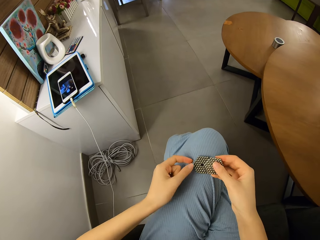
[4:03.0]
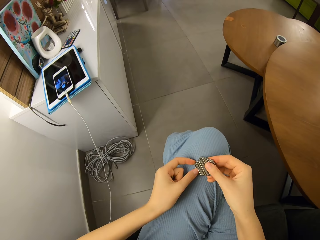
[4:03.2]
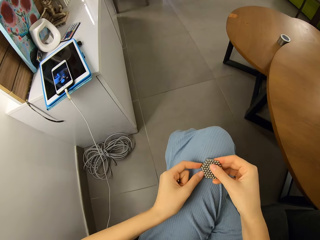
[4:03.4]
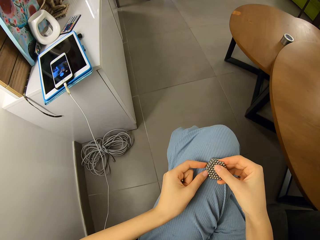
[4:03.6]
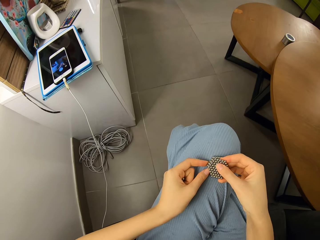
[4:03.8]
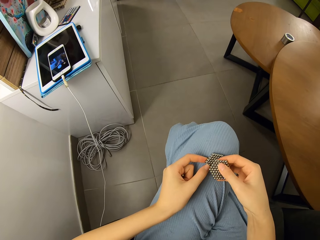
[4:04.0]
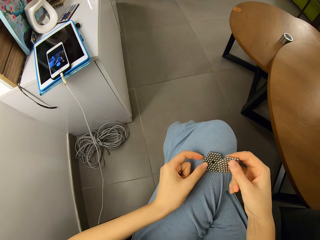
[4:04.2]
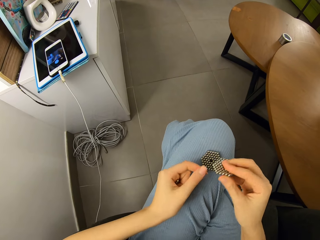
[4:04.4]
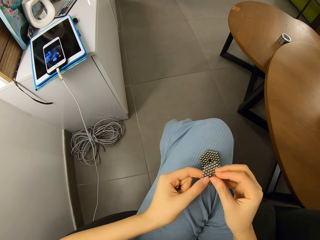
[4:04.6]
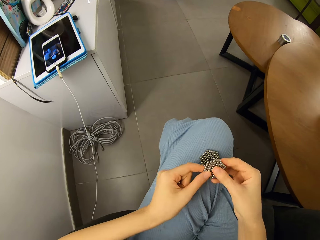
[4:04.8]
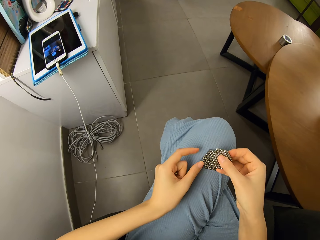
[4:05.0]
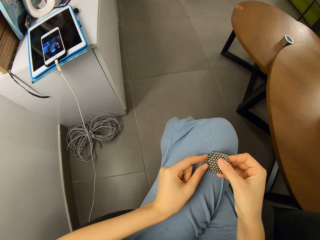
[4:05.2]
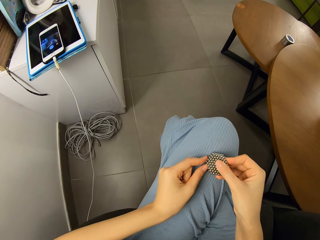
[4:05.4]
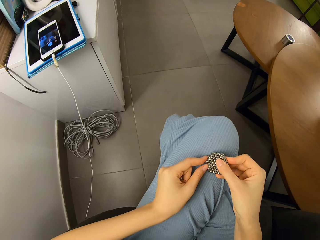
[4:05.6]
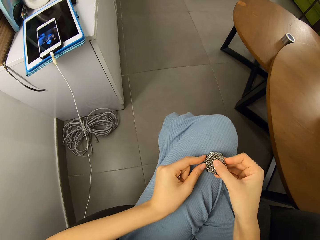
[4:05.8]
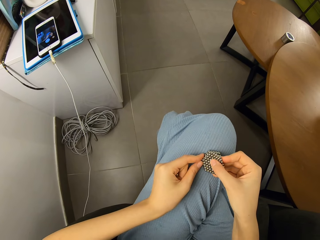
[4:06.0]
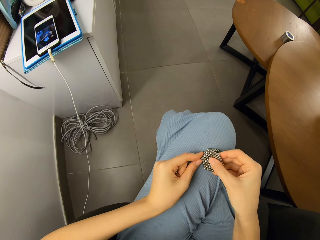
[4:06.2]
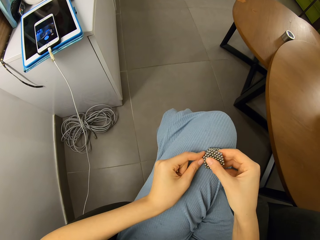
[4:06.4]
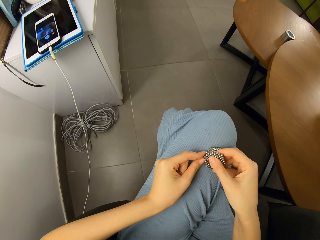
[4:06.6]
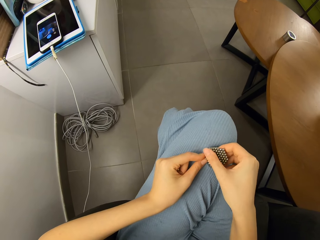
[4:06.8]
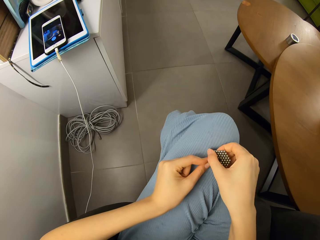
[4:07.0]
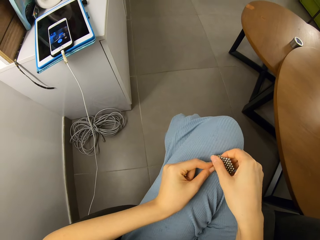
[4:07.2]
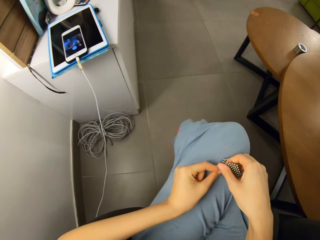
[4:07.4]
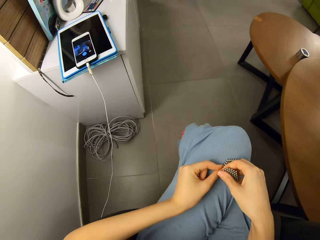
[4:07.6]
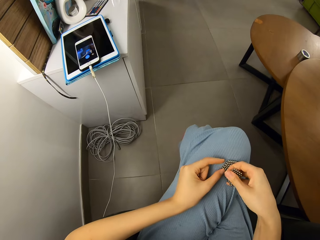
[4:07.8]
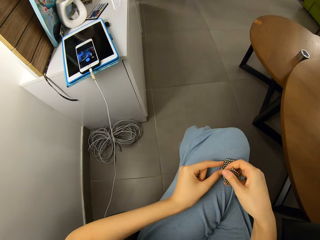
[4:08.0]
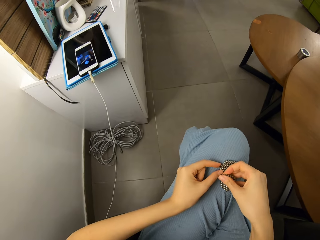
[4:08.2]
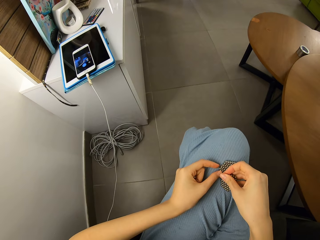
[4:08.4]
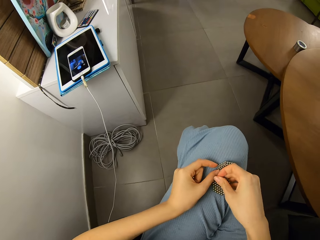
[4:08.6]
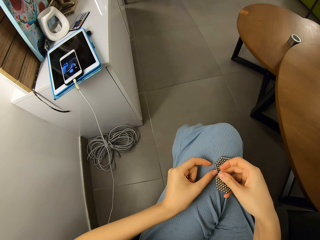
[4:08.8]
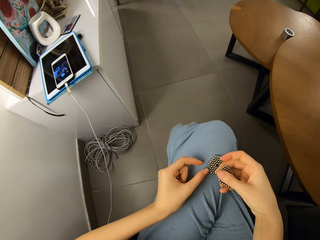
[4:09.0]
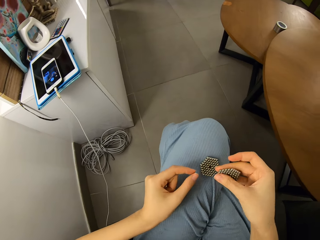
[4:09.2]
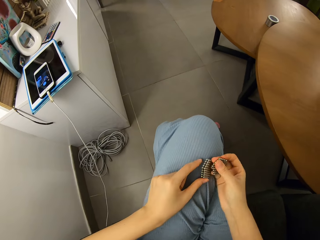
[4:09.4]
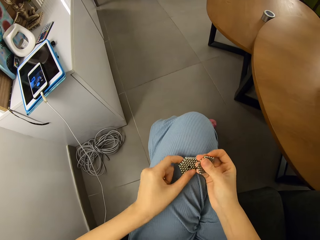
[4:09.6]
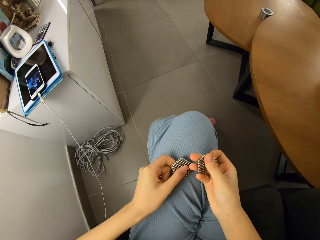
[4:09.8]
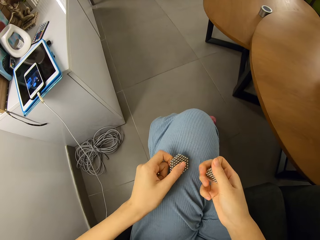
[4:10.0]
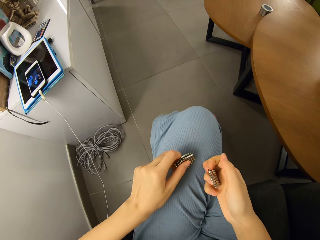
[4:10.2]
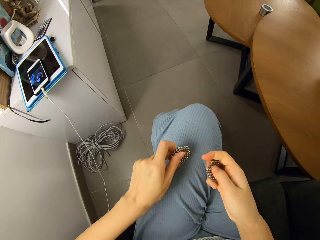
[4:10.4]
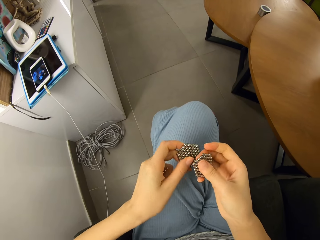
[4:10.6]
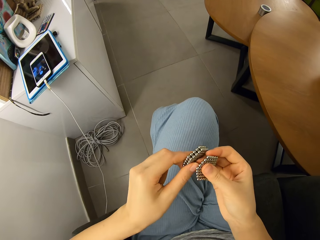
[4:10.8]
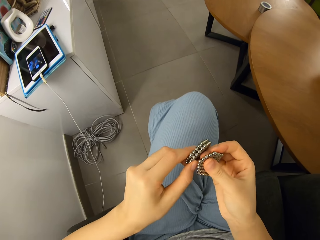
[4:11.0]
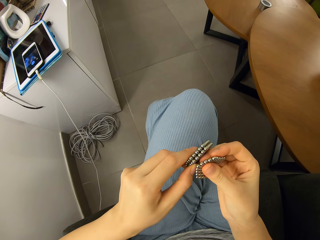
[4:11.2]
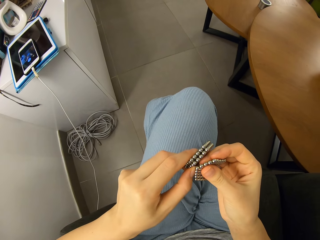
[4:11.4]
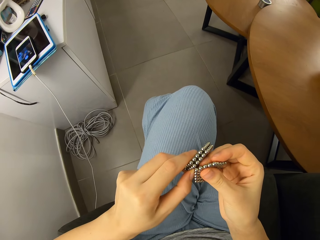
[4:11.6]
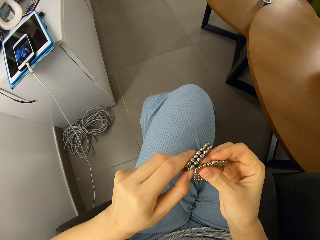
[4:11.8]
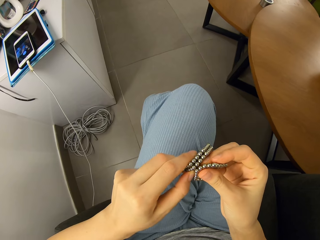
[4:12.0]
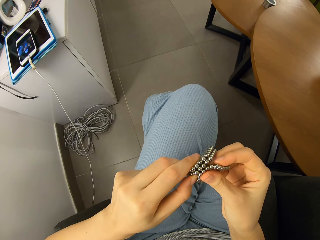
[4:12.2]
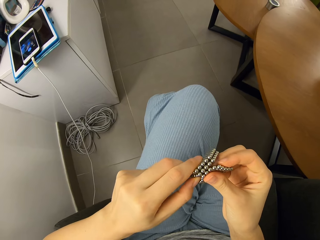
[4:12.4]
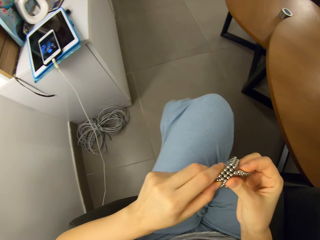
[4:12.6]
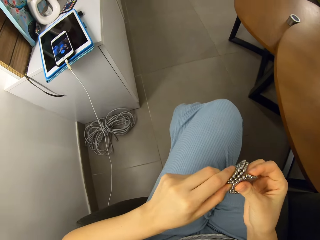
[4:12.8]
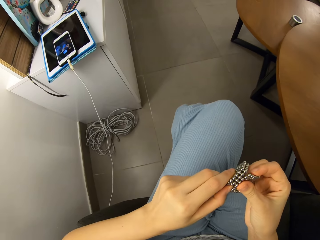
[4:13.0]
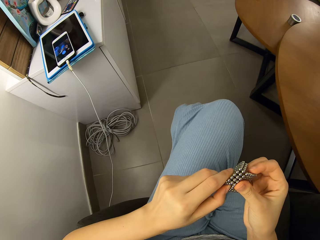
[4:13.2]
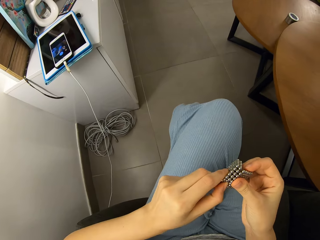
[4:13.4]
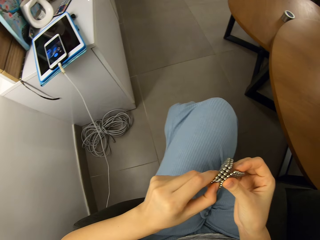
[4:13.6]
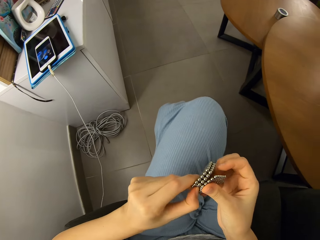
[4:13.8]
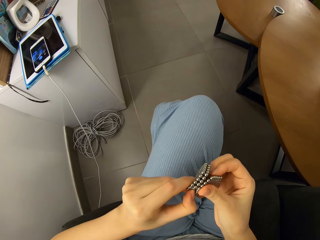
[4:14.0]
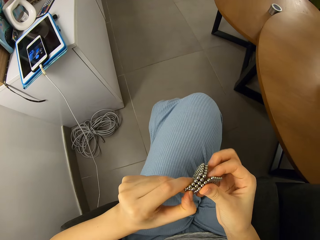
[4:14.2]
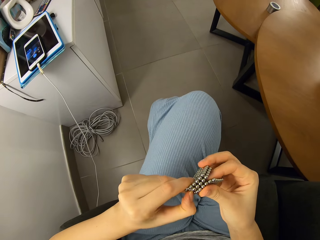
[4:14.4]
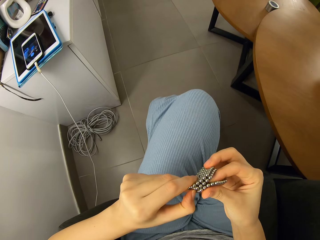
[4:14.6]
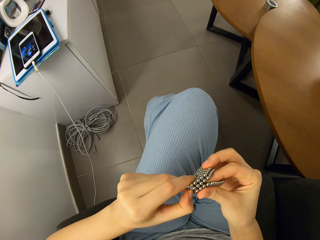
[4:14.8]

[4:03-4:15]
The camera wearer joins the shapes of magnetic beads together on her lap.

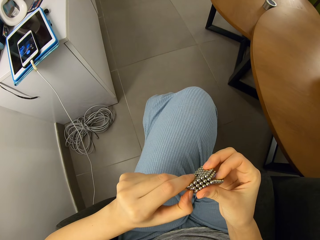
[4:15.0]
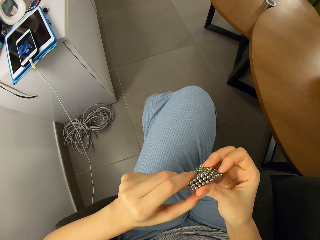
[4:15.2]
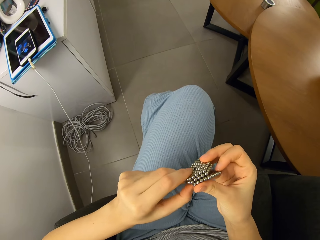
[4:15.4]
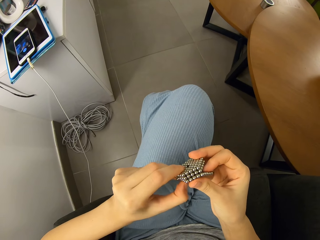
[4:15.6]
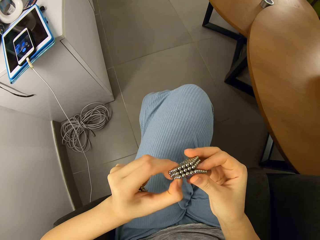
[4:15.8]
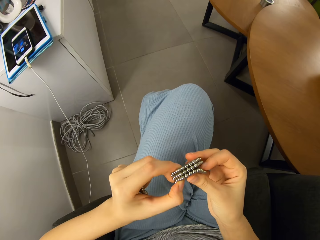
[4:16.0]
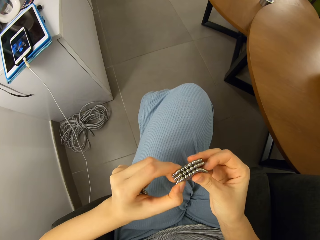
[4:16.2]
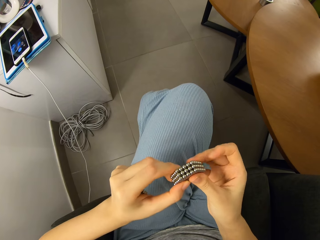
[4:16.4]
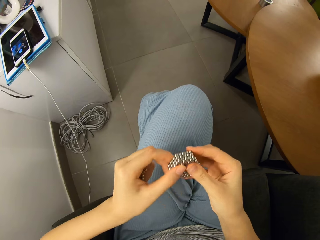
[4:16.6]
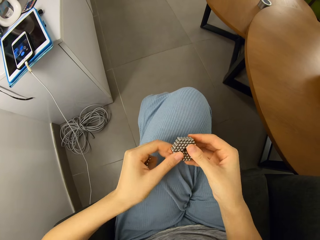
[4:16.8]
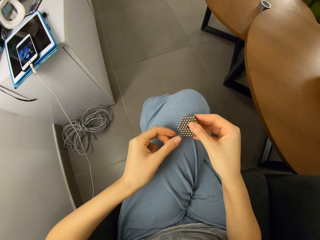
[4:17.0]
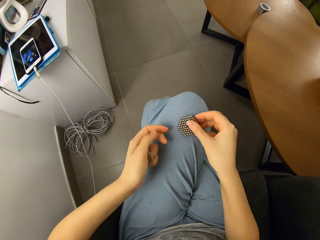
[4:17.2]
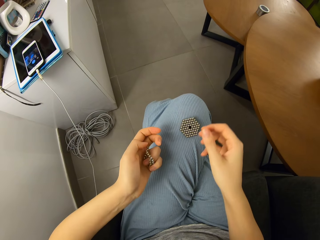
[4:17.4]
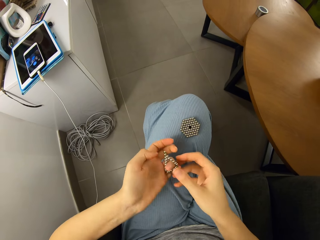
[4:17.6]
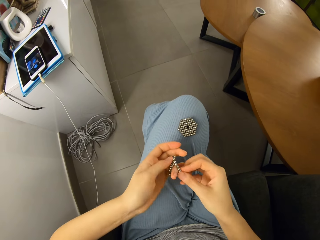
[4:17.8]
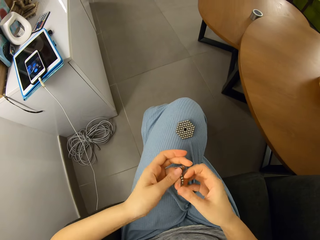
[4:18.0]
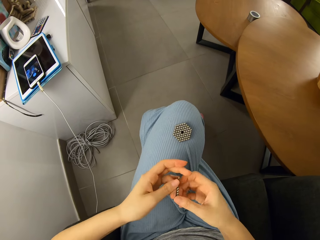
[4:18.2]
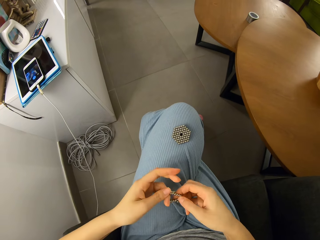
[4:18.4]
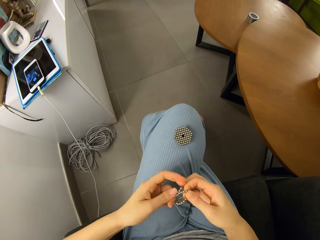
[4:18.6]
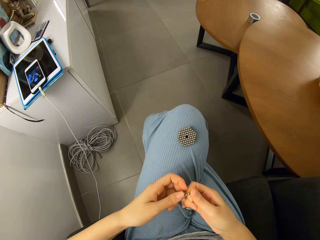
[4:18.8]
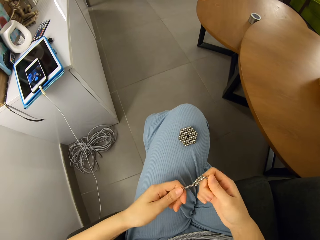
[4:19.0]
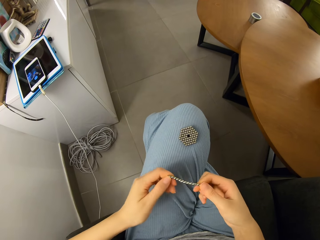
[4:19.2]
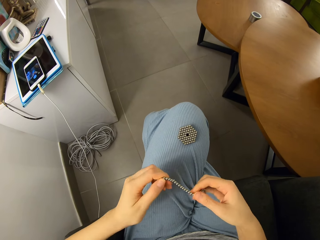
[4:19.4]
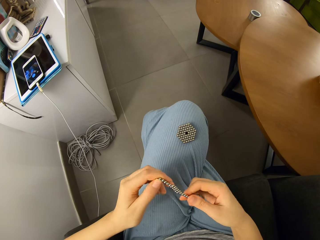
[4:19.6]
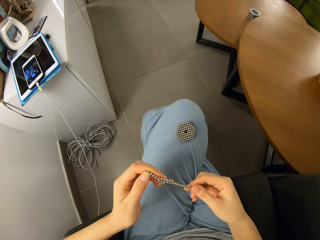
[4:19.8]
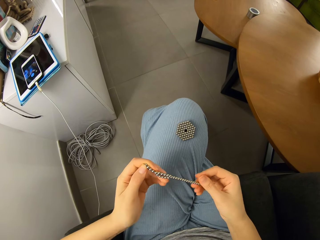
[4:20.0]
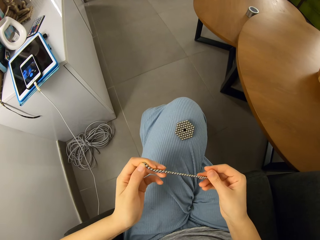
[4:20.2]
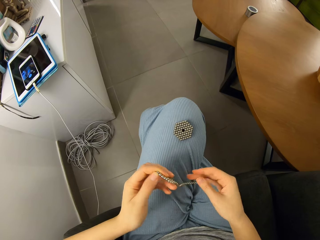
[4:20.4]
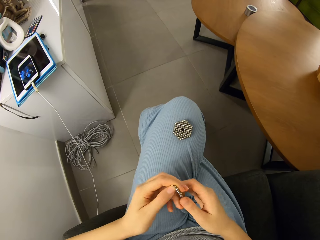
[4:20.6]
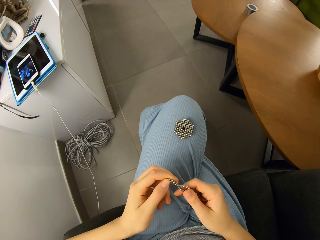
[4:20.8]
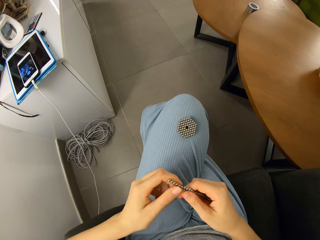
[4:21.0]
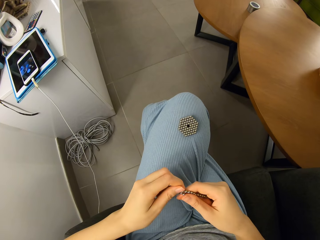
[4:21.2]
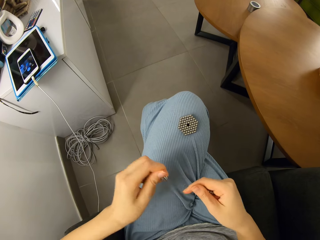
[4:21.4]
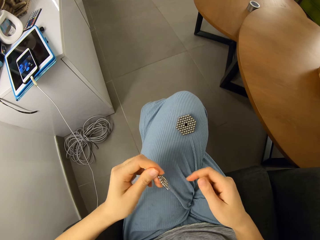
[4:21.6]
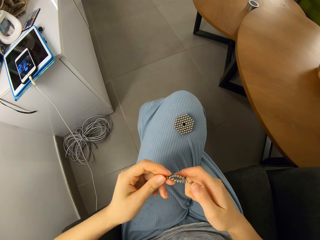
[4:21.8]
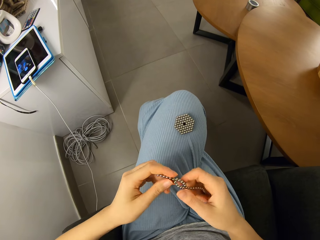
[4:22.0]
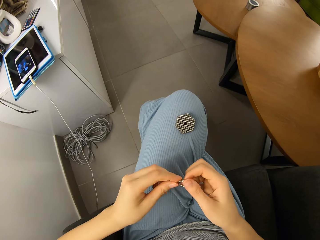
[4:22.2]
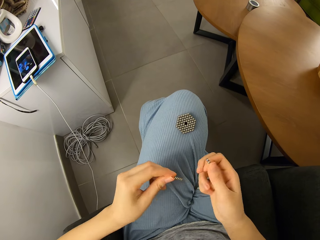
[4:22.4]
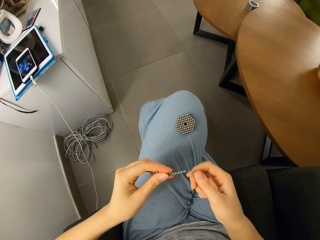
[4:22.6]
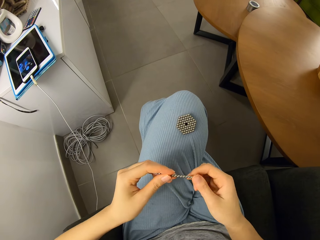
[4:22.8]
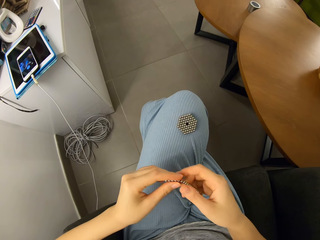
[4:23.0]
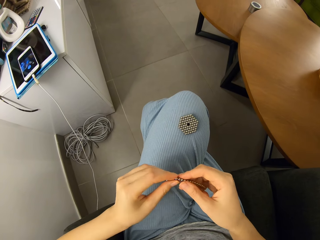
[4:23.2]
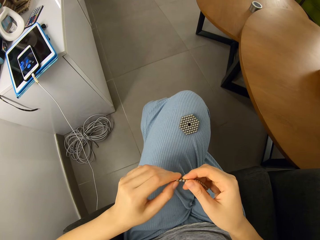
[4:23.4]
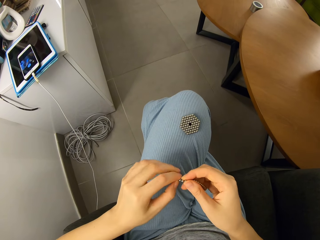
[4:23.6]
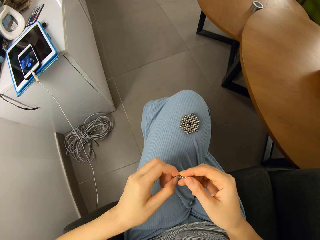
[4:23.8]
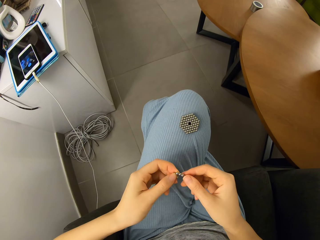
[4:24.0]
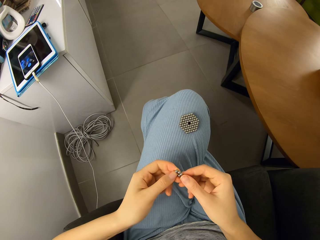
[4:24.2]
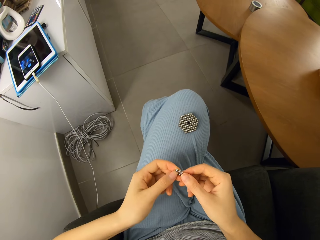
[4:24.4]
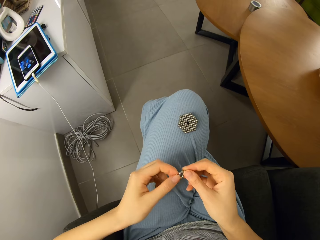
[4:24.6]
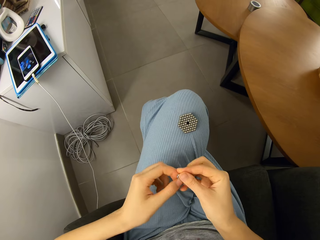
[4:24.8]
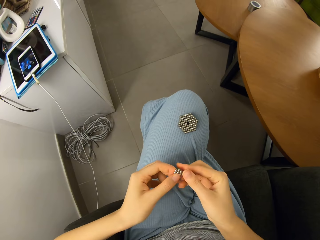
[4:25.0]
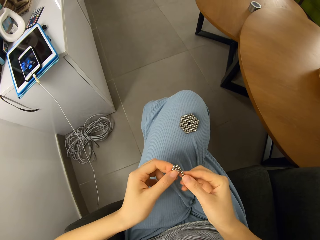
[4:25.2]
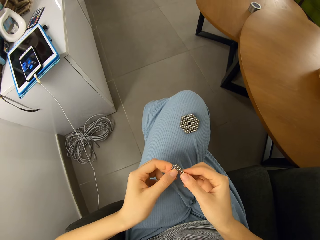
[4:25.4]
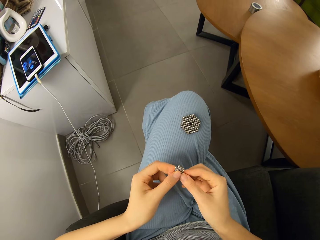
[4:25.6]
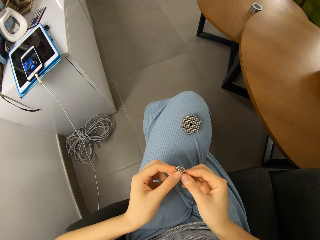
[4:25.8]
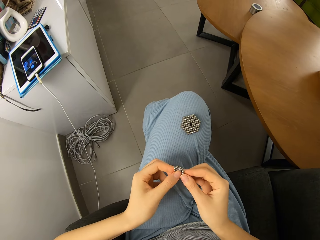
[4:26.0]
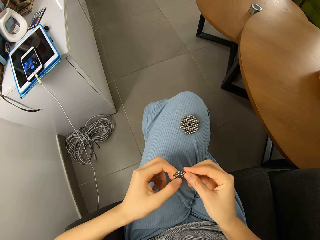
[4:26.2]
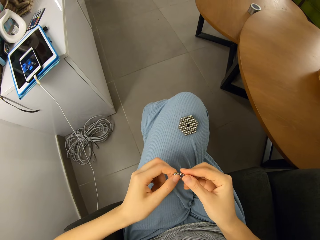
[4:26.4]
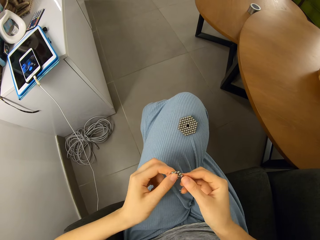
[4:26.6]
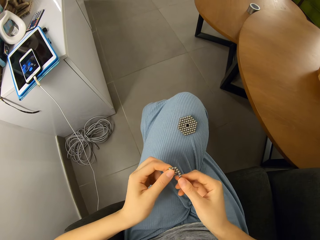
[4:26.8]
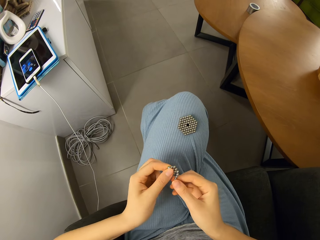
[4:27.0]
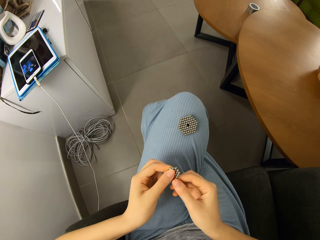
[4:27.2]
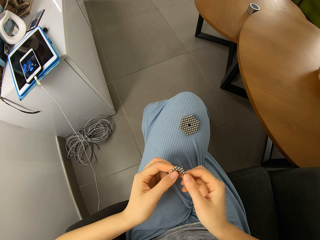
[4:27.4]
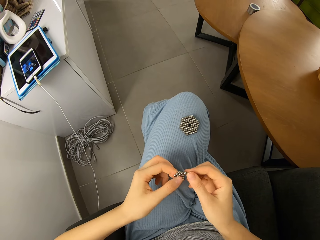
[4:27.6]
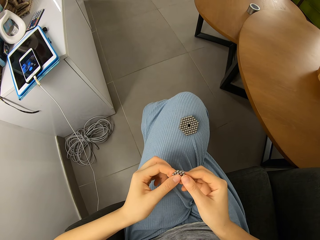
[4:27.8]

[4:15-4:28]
The camera wearer puts the magnetic ball on the thigh. She drops the joint magnetic beads on her lap. She reattaches the magnetic ball. She untangles a roll of magnetic beads. She rolls the magnetic ball. She forms a shape with the roll of magnetic beads.
